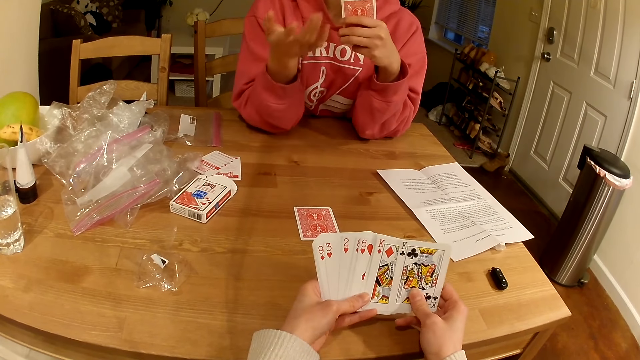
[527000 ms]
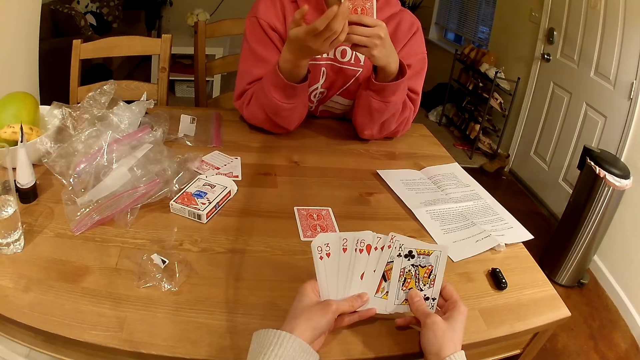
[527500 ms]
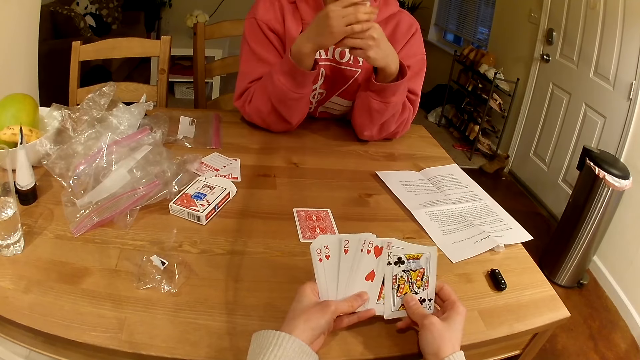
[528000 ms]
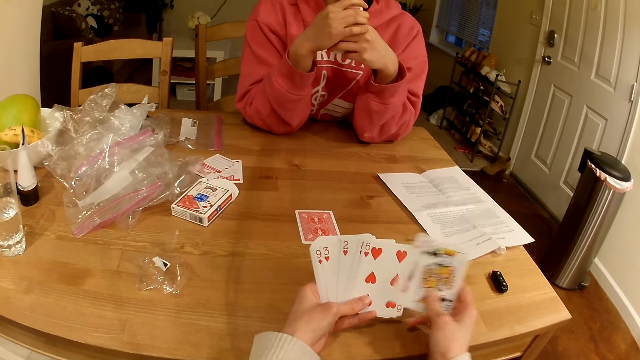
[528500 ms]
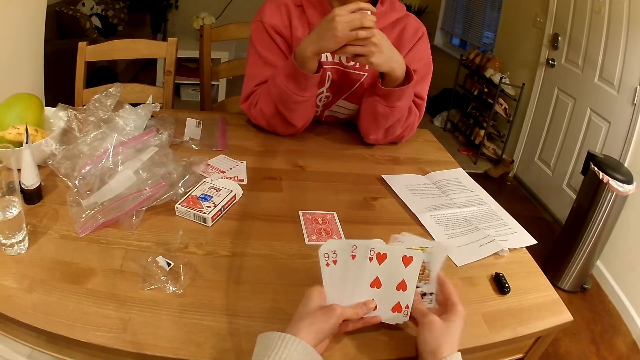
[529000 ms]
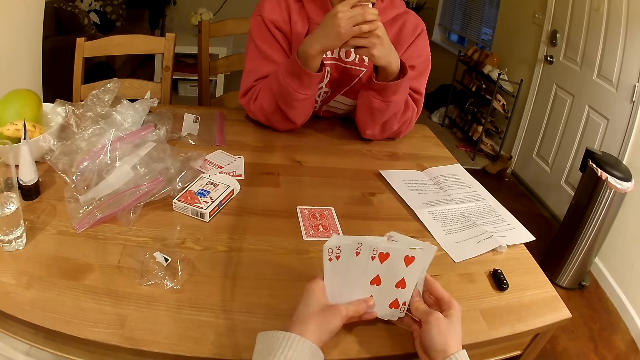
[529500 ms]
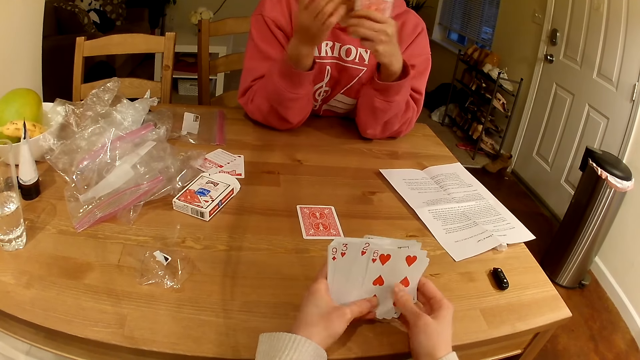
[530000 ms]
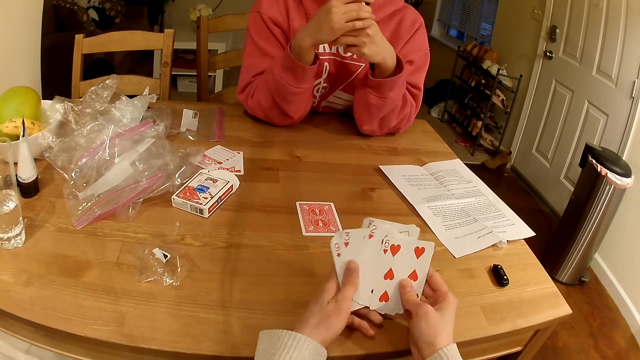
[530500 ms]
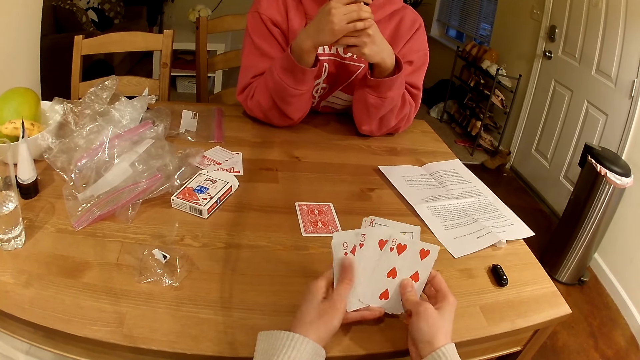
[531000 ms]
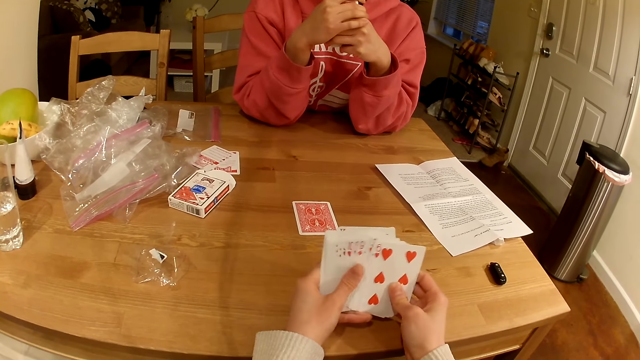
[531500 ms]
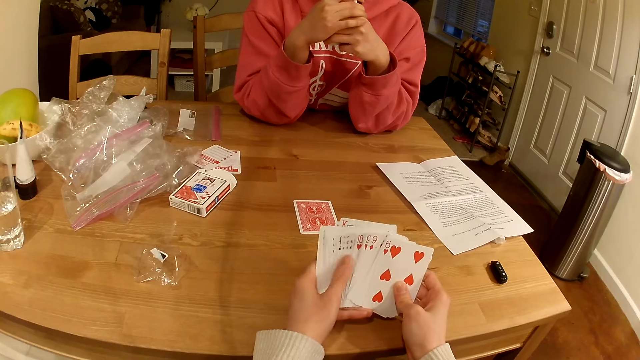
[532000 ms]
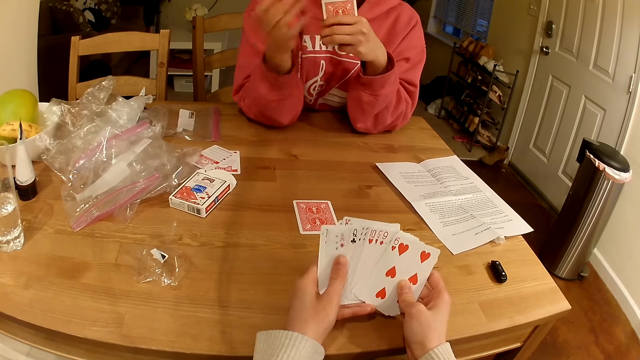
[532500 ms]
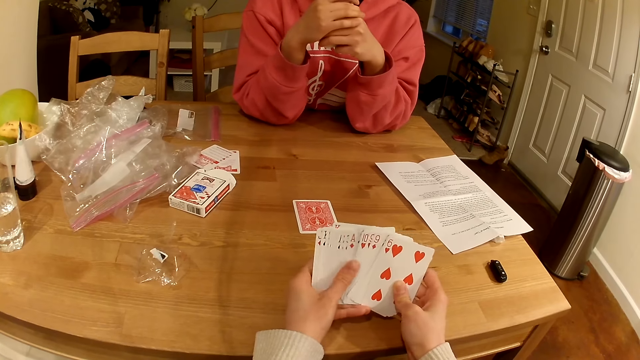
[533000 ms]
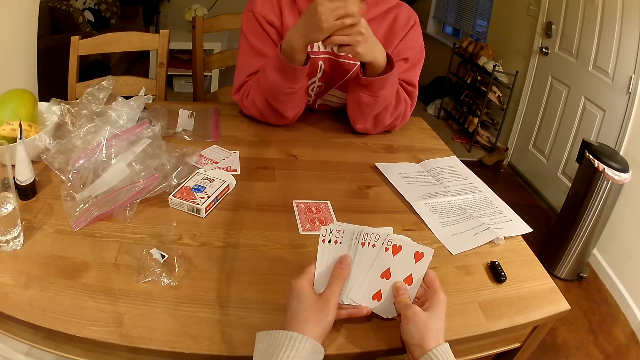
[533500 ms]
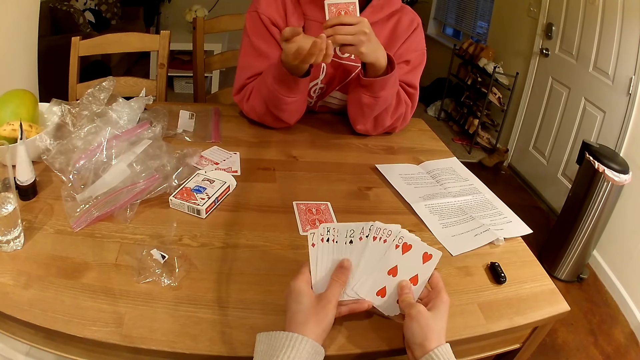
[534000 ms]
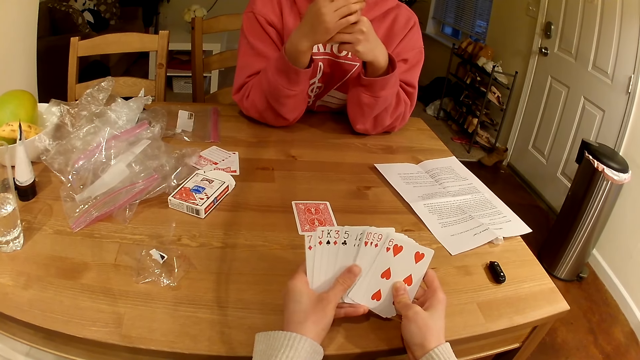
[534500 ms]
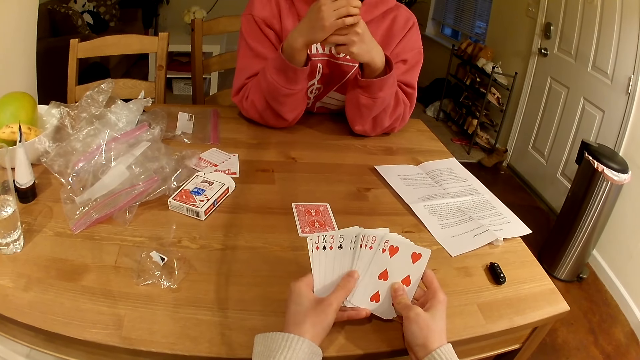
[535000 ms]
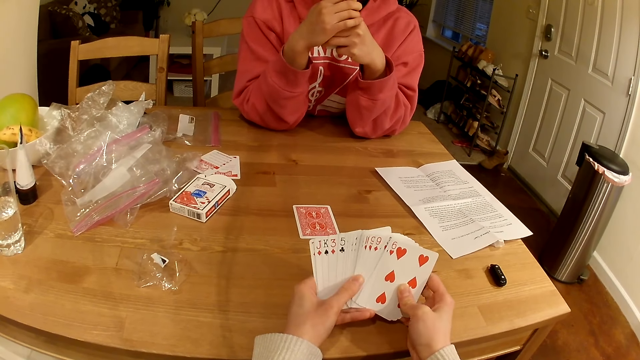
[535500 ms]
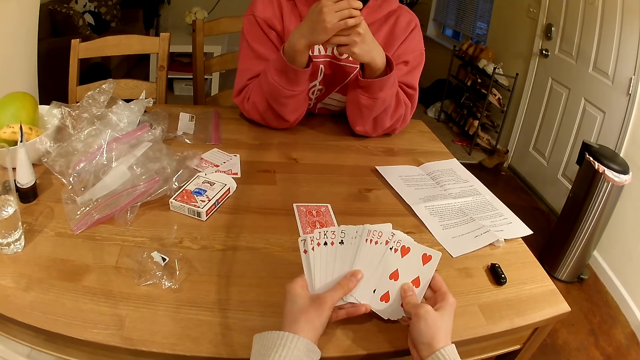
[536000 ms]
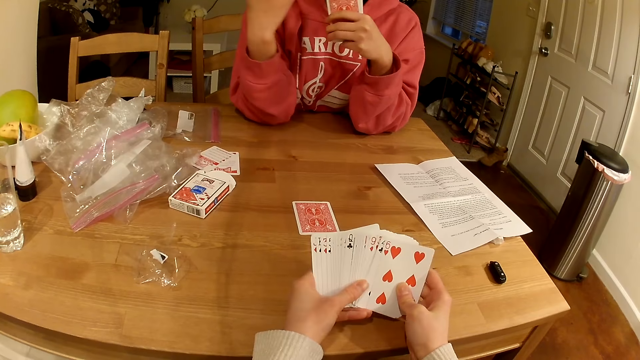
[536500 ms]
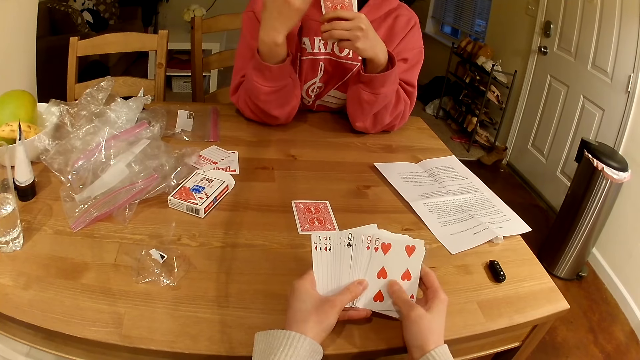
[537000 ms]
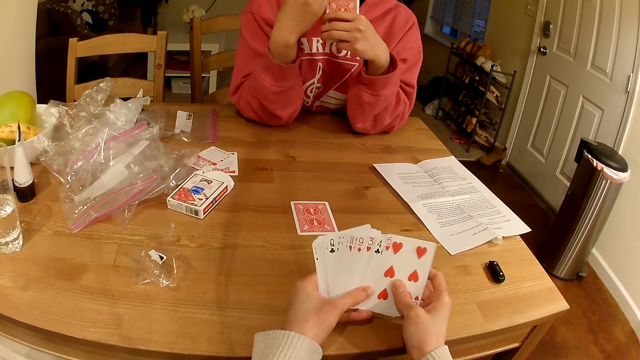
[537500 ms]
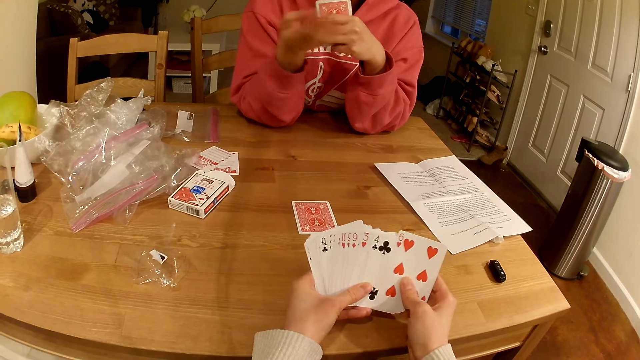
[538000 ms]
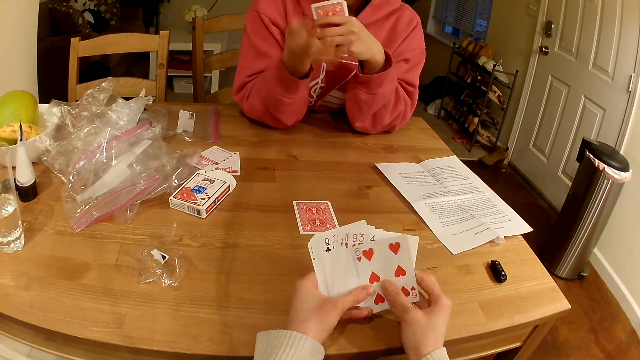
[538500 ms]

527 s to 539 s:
The camera wearer shuffles the playing cards.

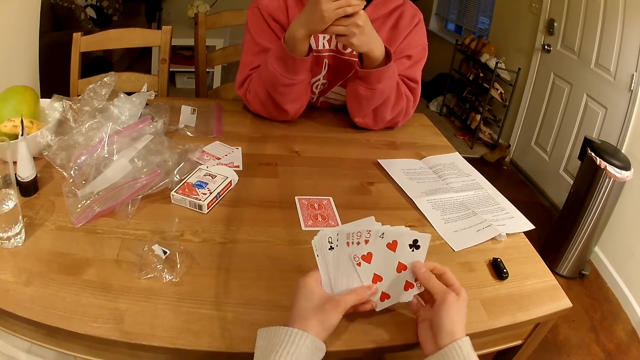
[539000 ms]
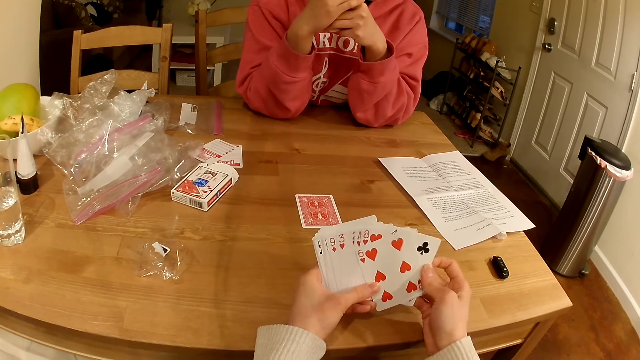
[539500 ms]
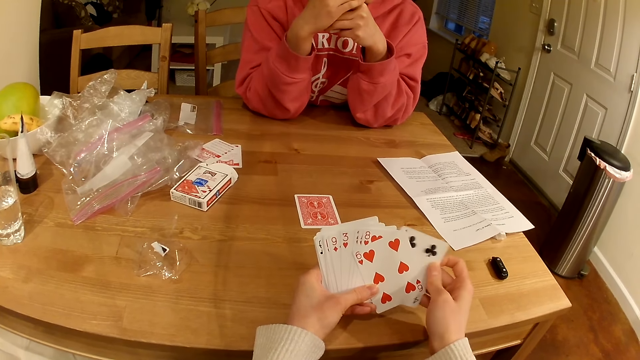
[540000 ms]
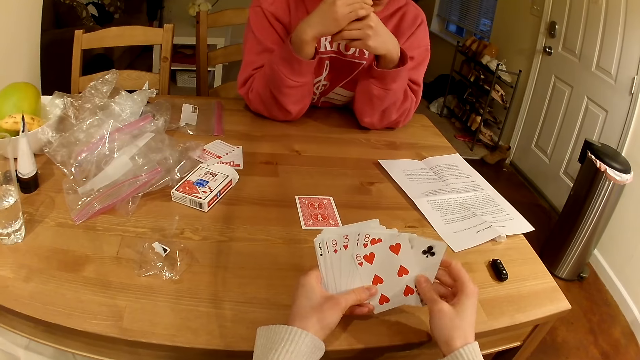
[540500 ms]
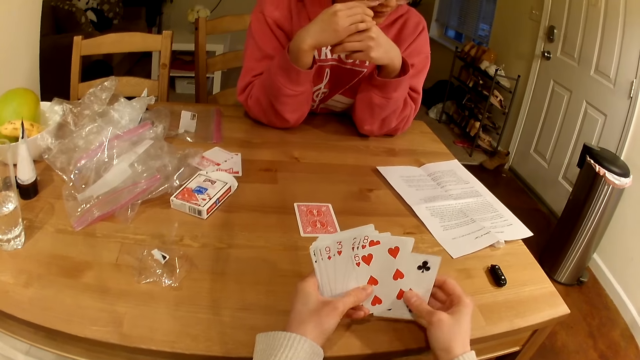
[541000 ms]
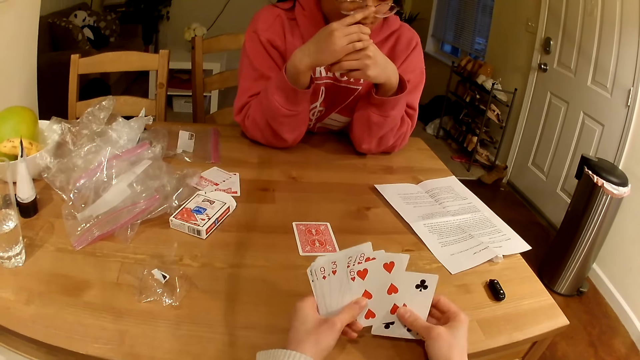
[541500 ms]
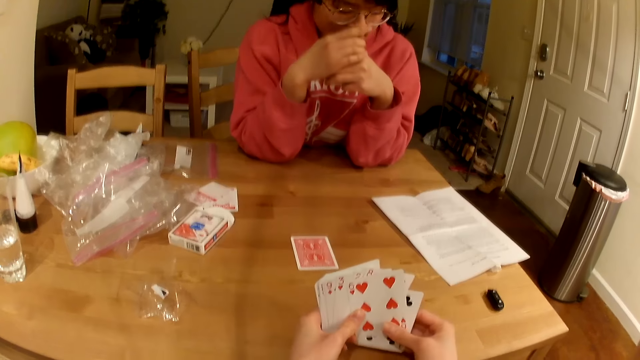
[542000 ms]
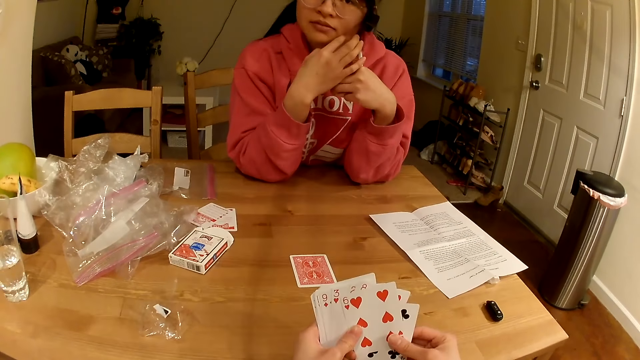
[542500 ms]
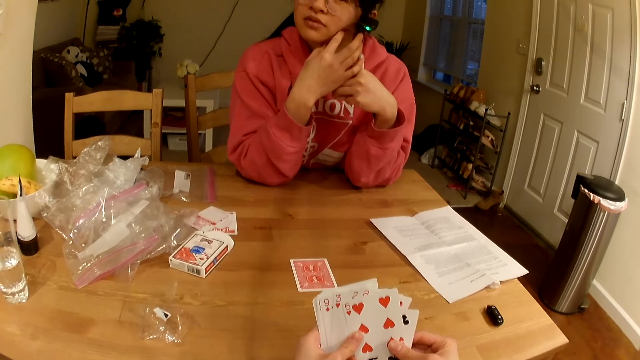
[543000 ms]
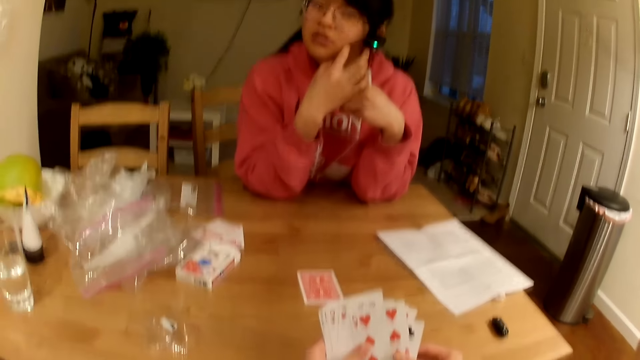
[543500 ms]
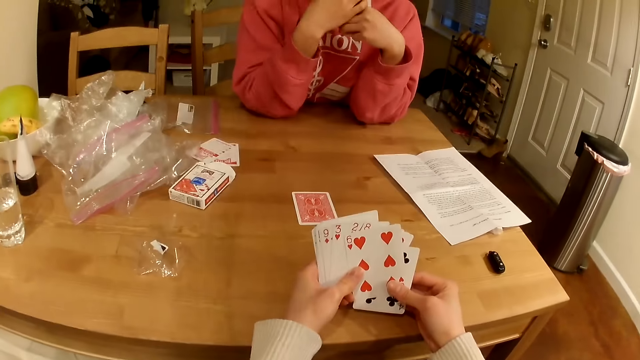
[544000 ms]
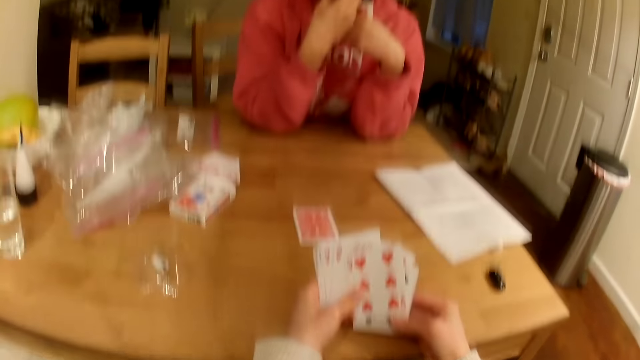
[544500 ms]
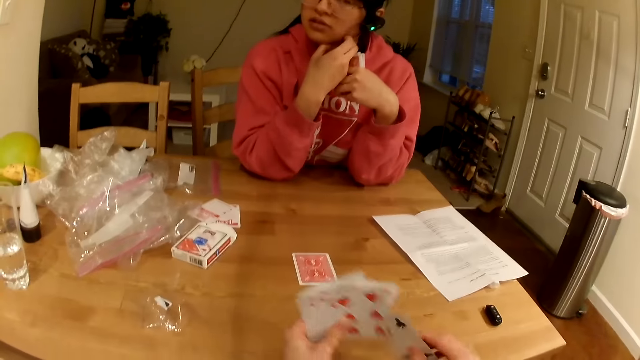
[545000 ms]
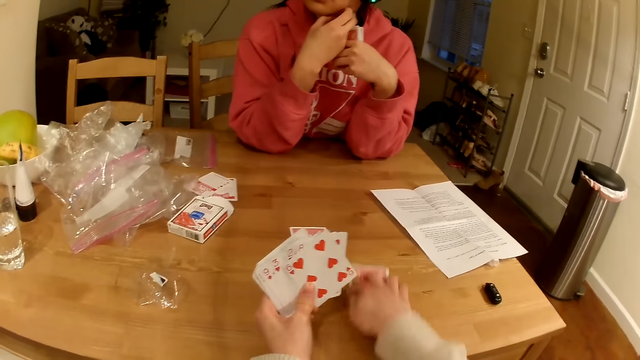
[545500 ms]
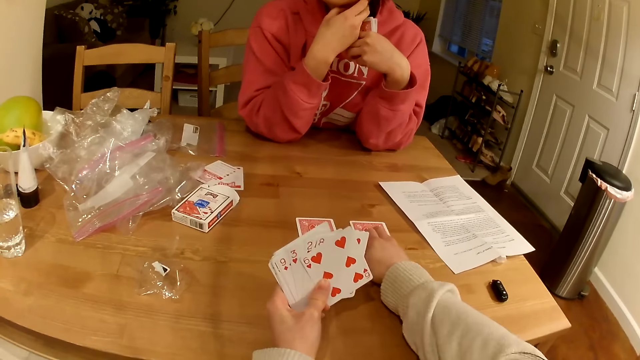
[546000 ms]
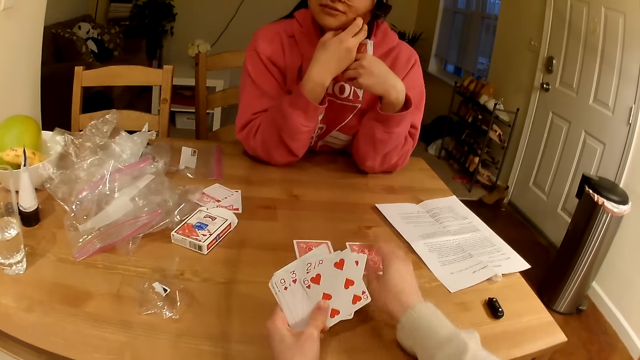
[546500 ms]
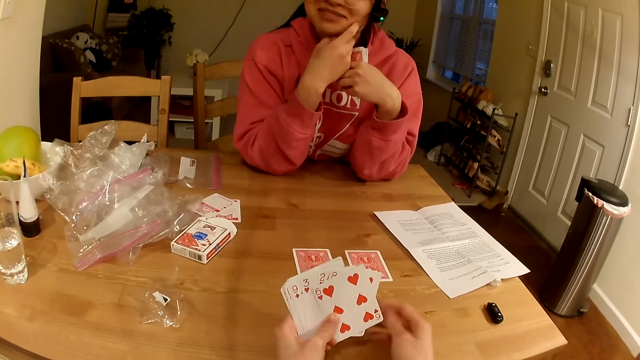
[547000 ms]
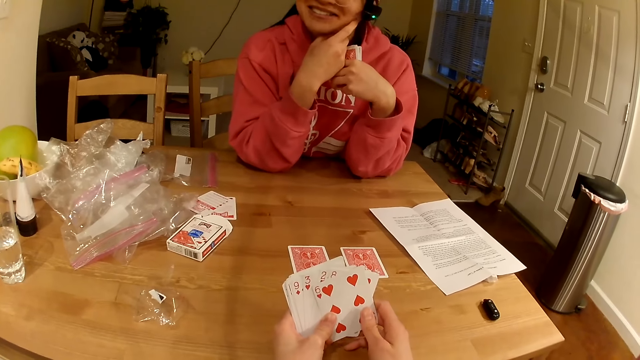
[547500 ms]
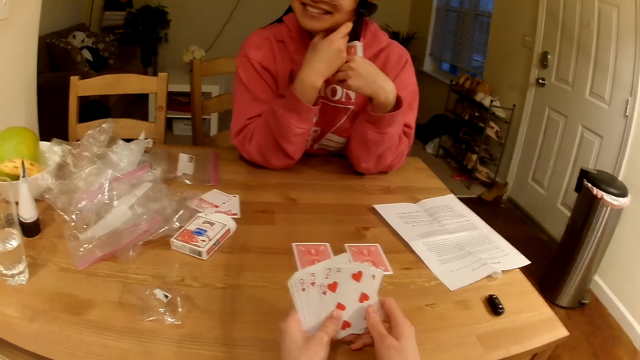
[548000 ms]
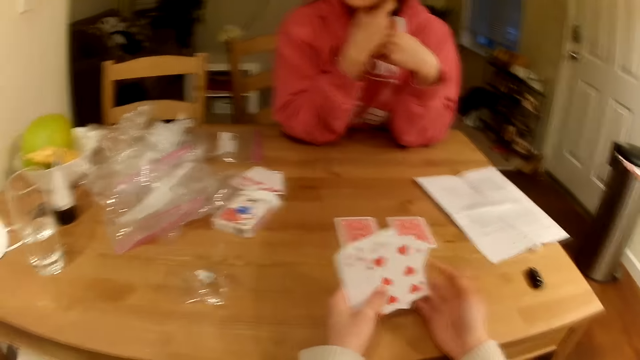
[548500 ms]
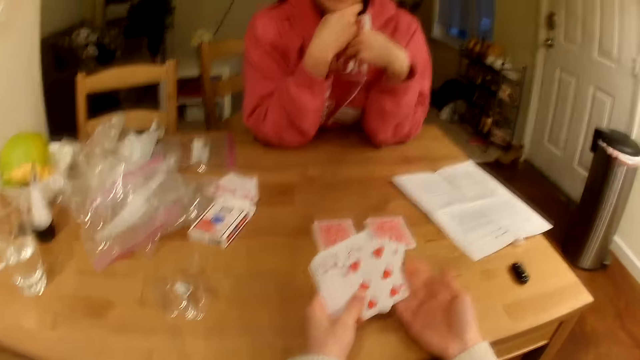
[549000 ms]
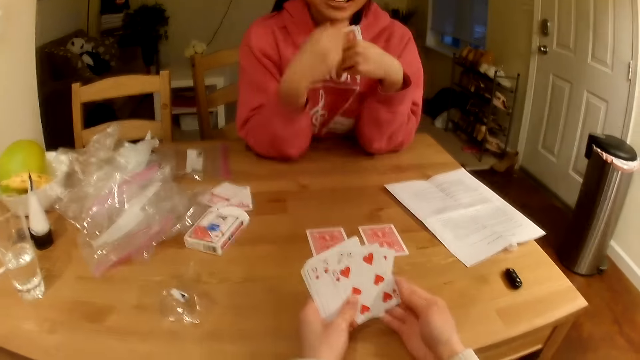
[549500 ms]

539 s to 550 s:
The camera wearer places a playing card on the table. They play cards with a woman. The woman talks with the camera wearer.
